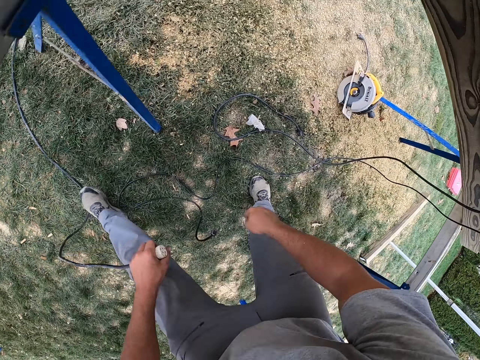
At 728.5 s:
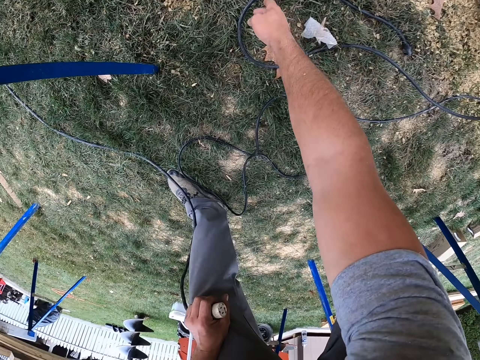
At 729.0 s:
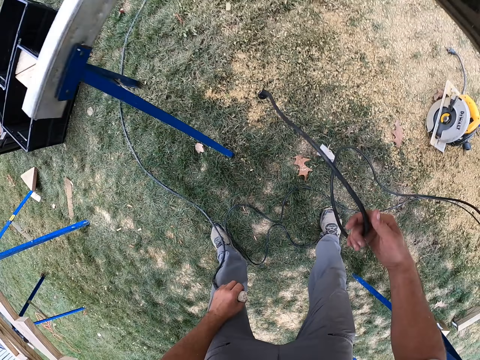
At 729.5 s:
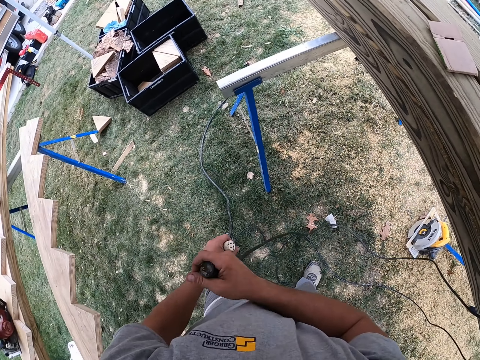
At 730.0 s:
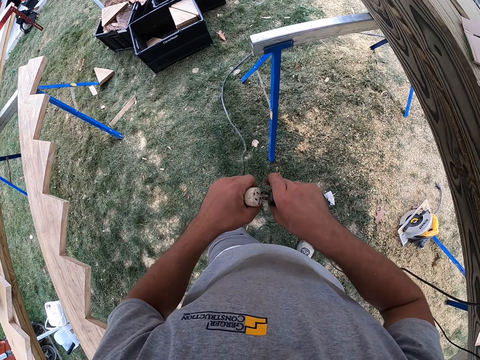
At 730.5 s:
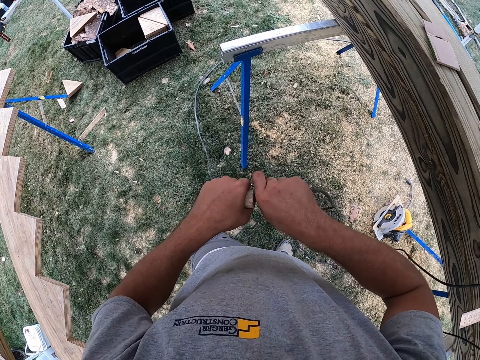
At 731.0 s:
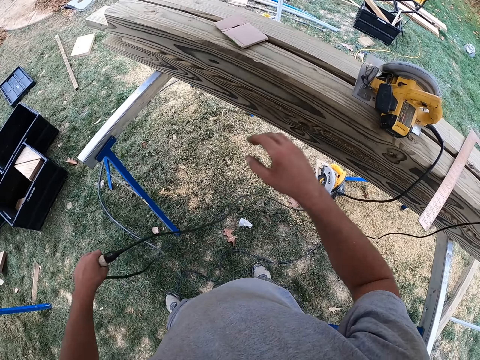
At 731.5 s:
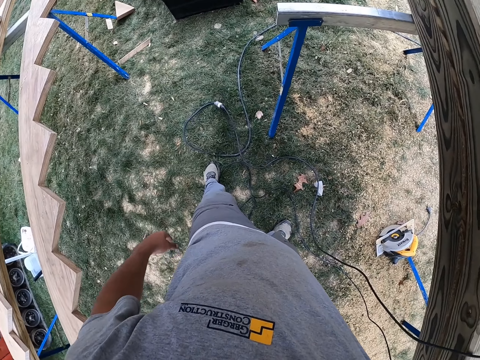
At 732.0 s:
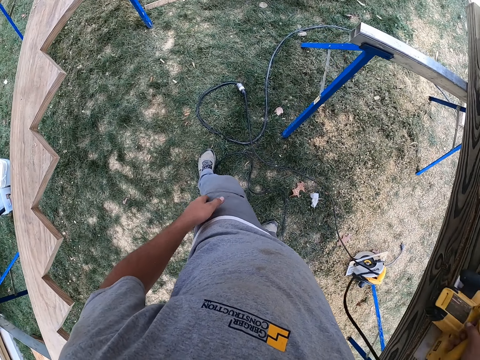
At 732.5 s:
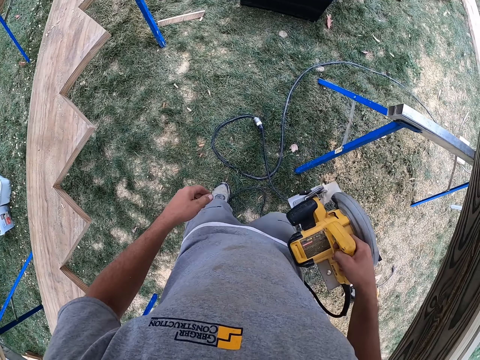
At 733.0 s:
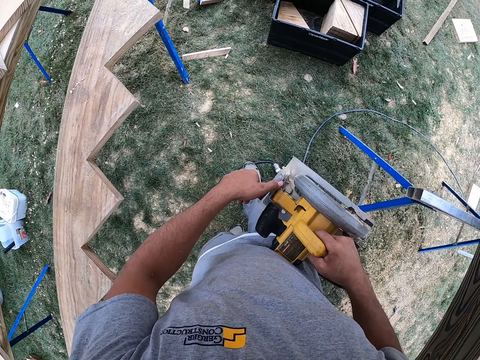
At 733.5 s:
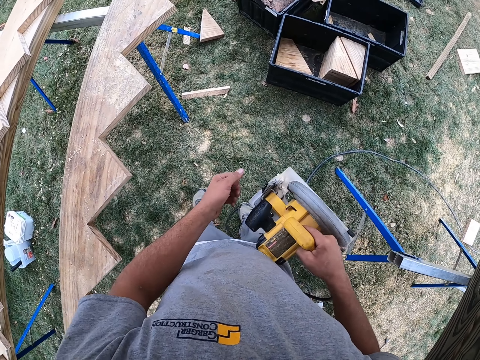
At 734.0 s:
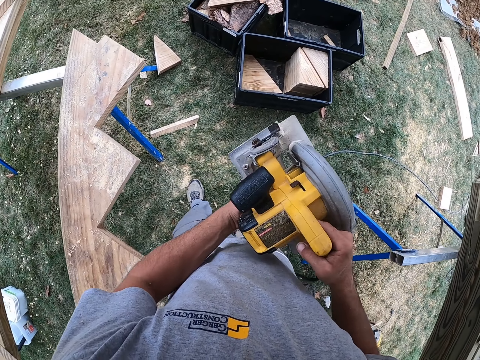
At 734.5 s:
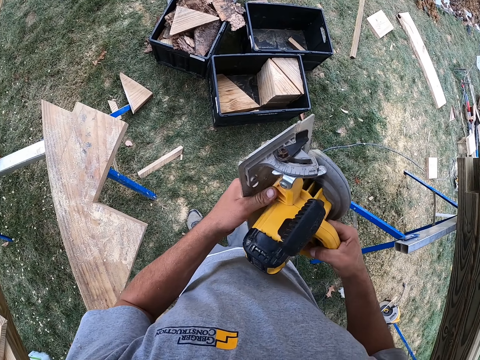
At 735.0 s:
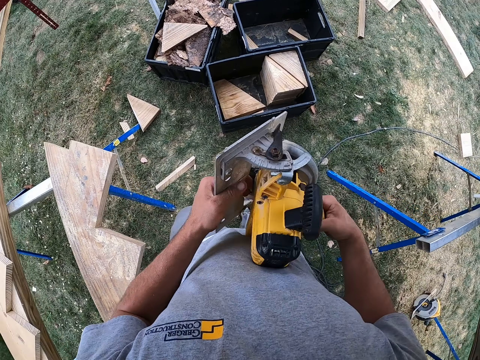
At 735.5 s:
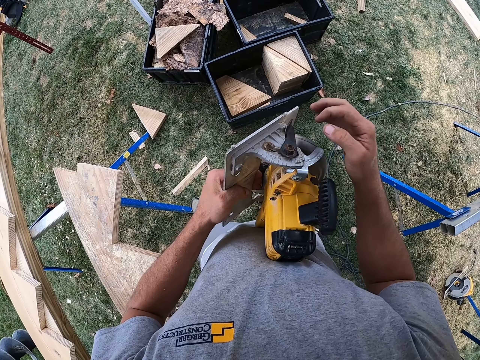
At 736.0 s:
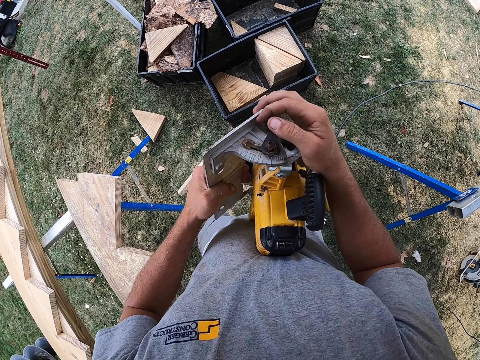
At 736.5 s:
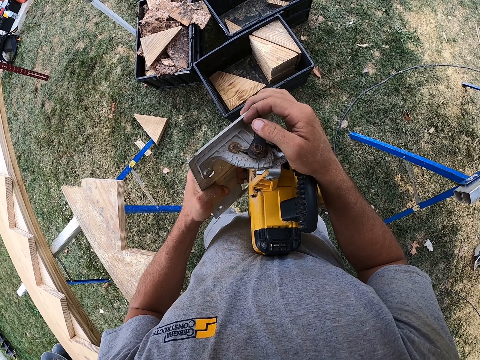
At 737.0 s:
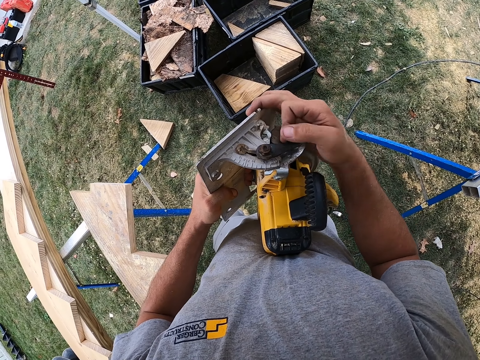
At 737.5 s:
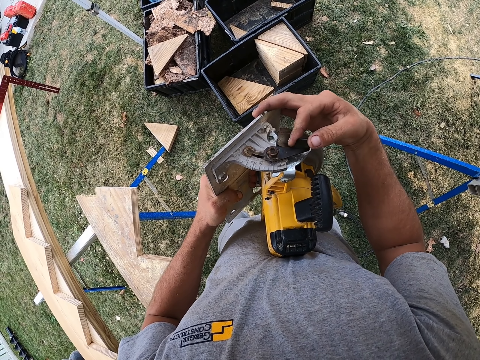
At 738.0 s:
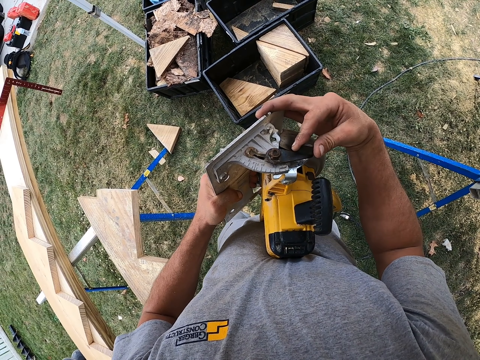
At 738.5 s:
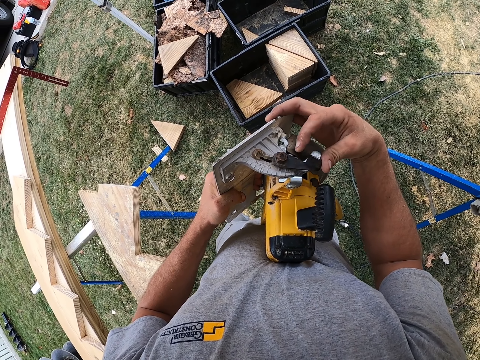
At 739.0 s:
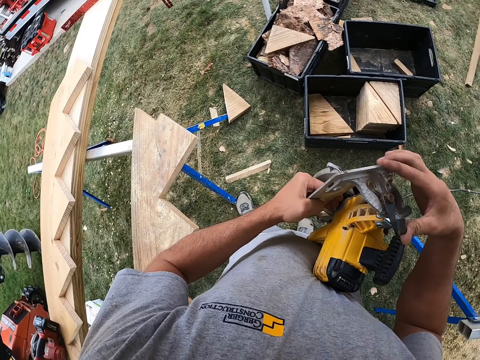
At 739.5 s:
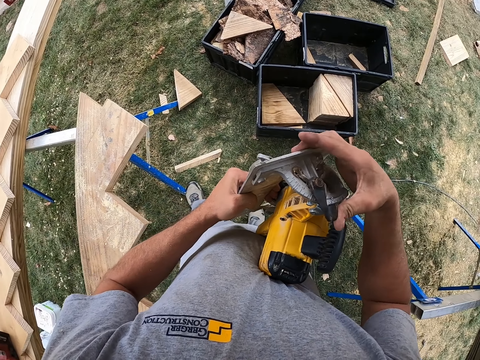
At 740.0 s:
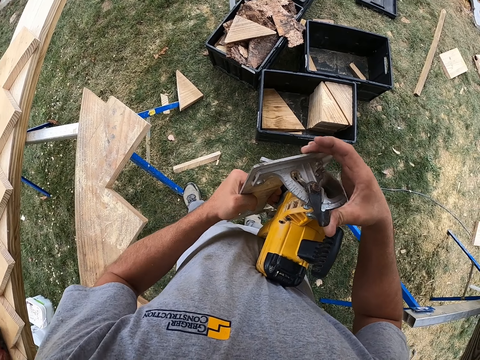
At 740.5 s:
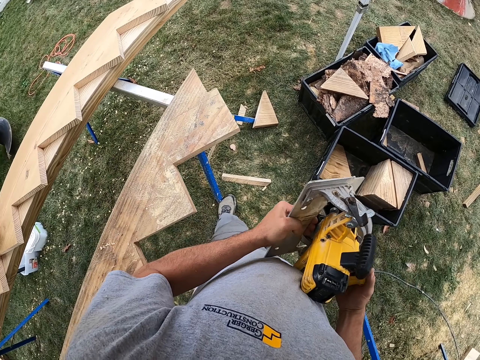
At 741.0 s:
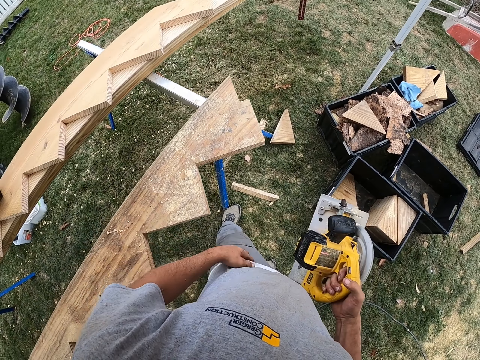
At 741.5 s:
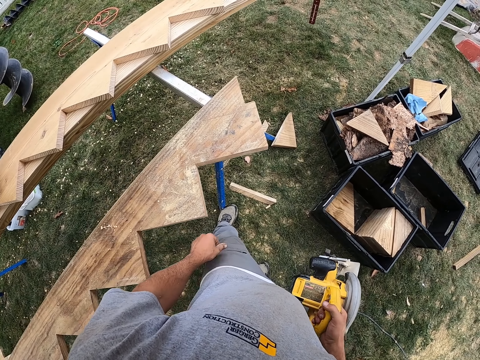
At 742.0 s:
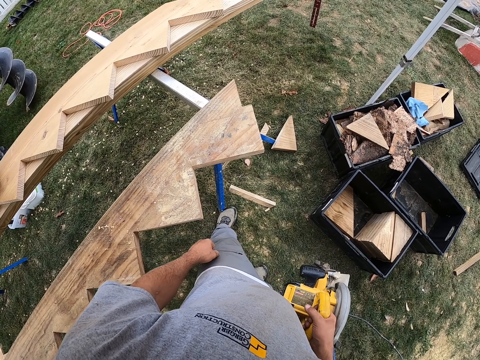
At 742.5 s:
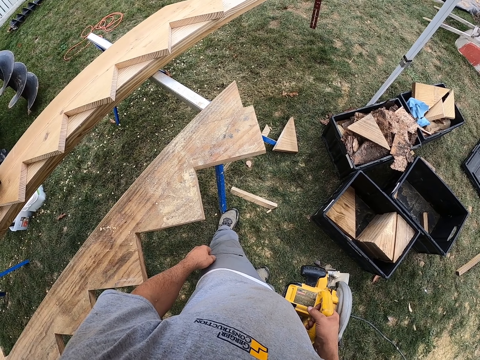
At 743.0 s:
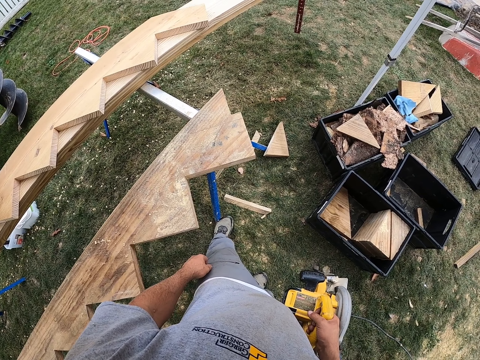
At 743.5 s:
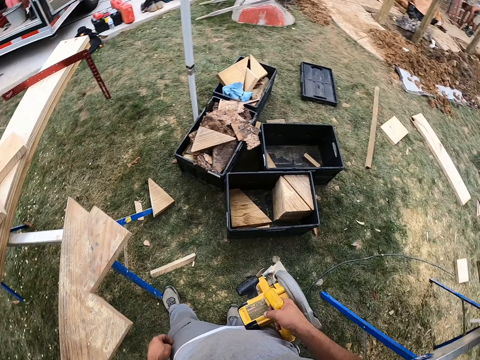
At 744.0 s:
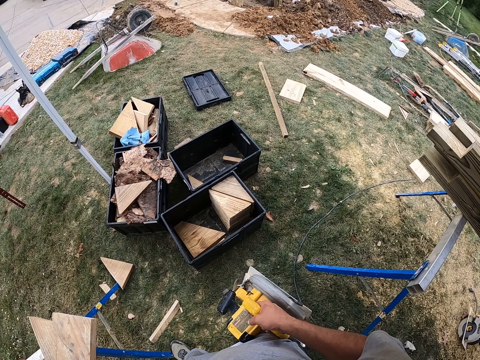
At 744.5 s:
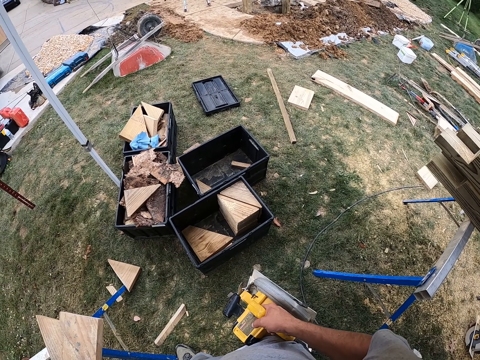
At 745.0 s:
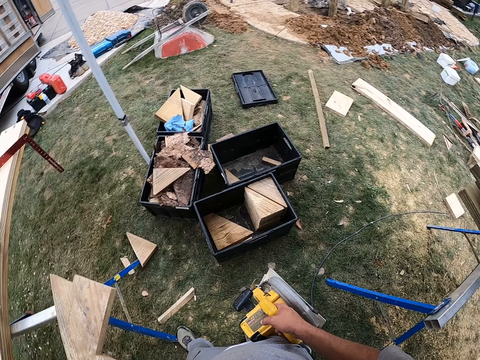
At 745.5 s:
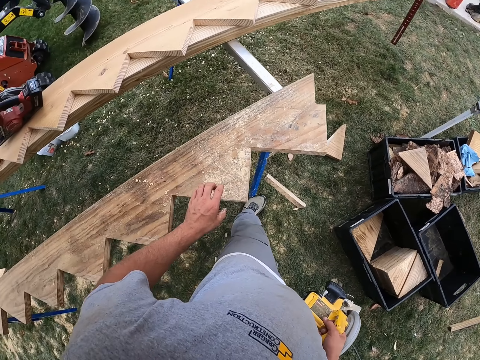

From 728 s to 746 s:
The camera wearer holds the cables with both hands. He picks up another cable with his right hand. He inserts the cable into the port in the left hand. He picks up the power saw with his left hand. He carries the power saw with both hands. He touches the knob on the power saw. He turns the knob on the power saw. He carries the power saw with his right hand. He looks around.

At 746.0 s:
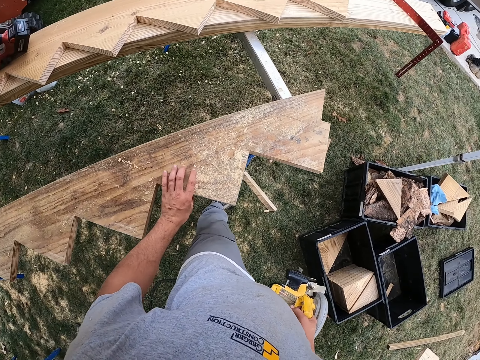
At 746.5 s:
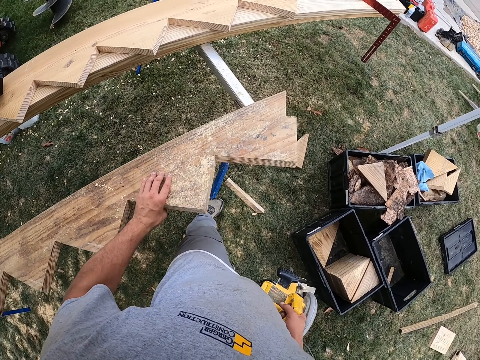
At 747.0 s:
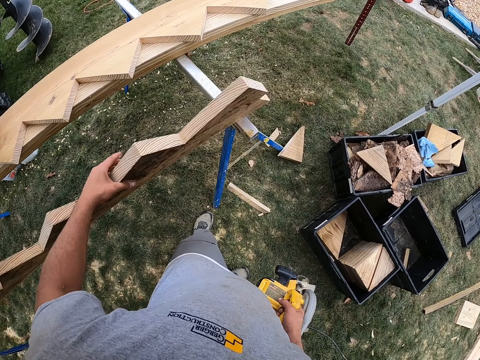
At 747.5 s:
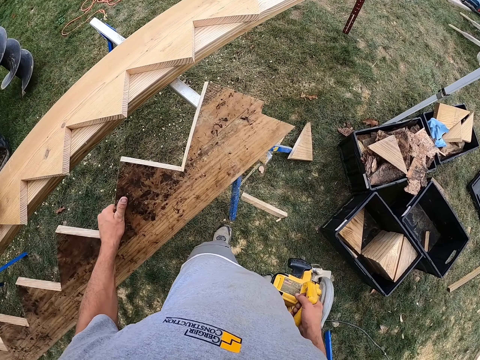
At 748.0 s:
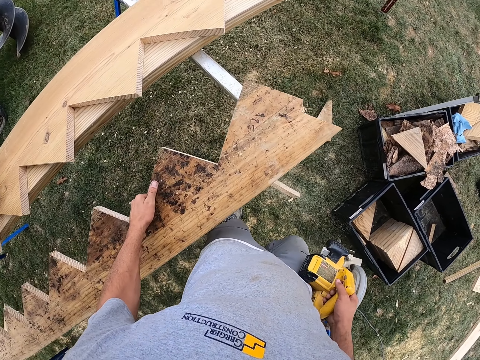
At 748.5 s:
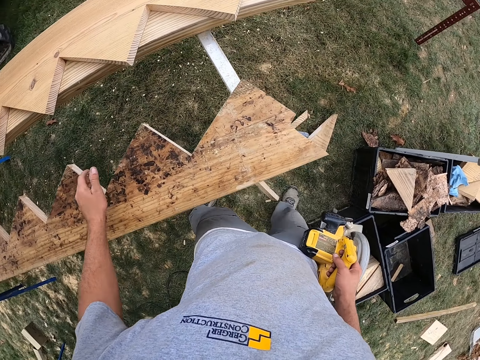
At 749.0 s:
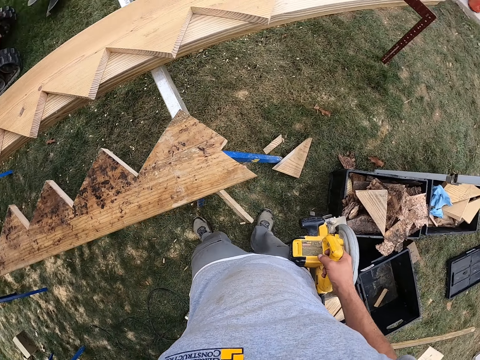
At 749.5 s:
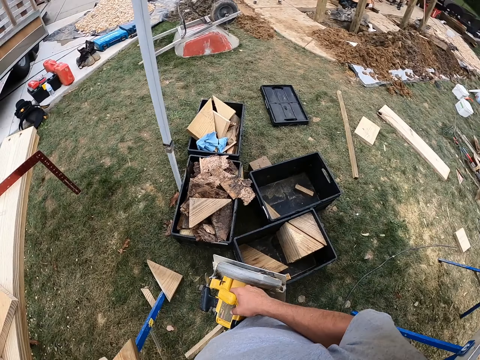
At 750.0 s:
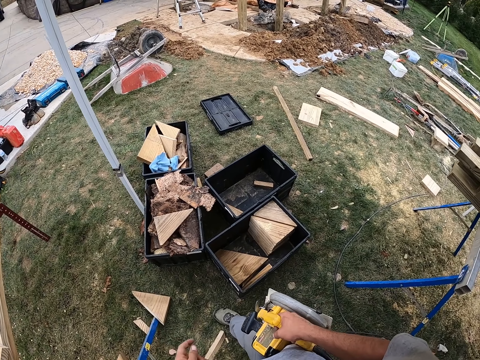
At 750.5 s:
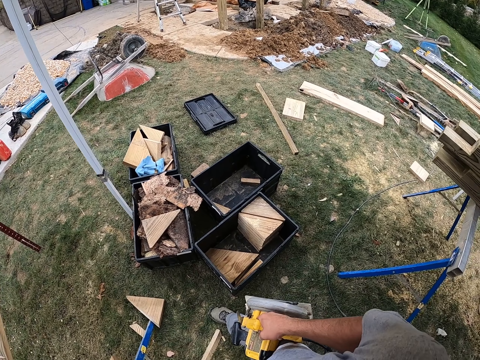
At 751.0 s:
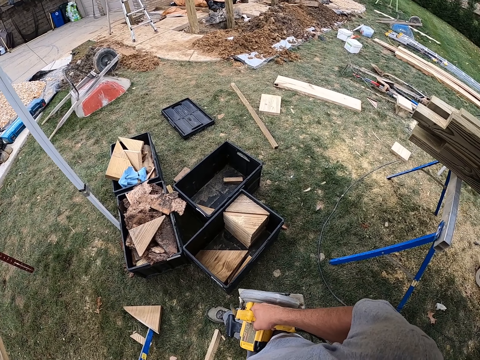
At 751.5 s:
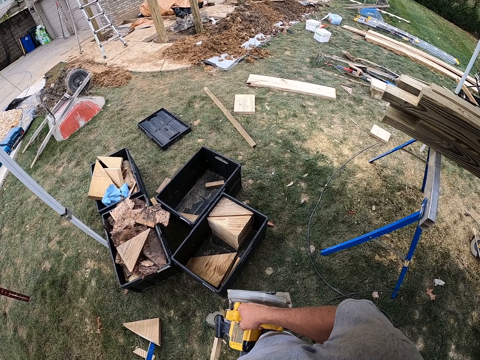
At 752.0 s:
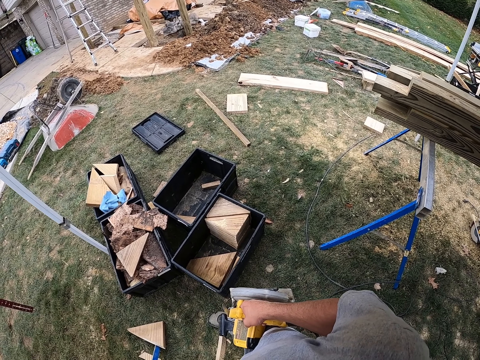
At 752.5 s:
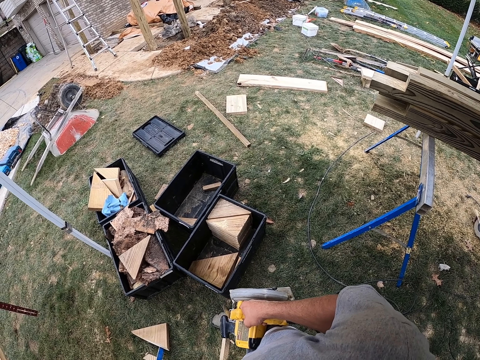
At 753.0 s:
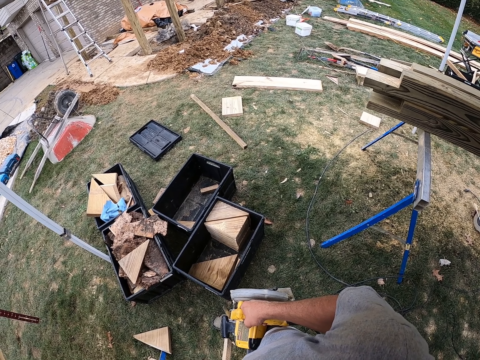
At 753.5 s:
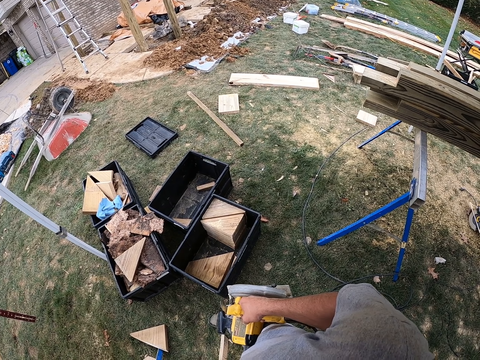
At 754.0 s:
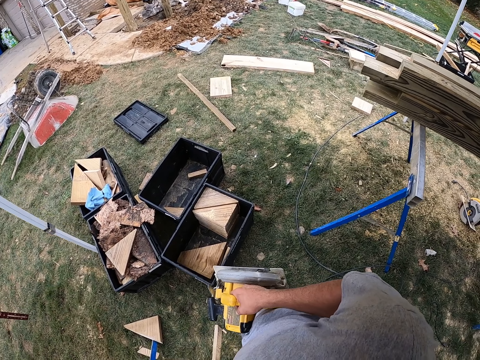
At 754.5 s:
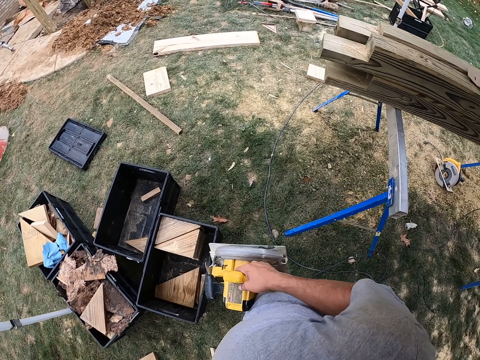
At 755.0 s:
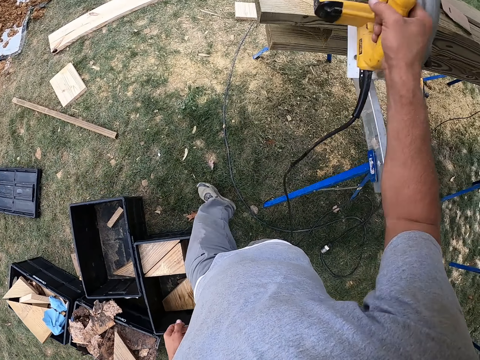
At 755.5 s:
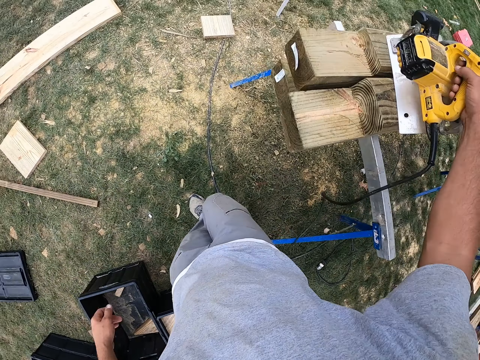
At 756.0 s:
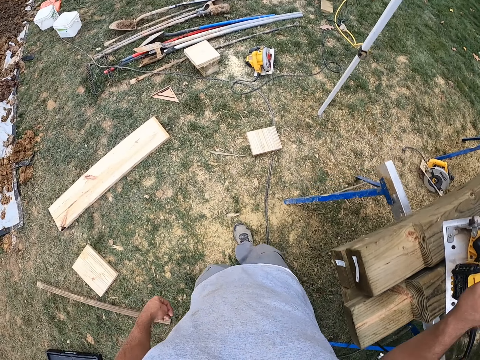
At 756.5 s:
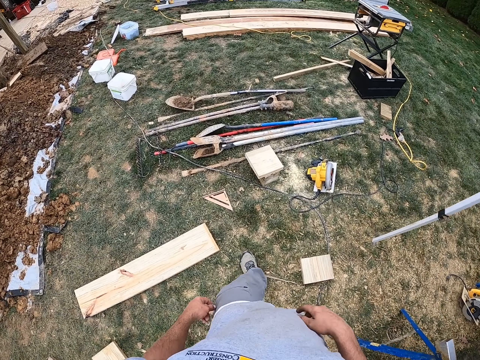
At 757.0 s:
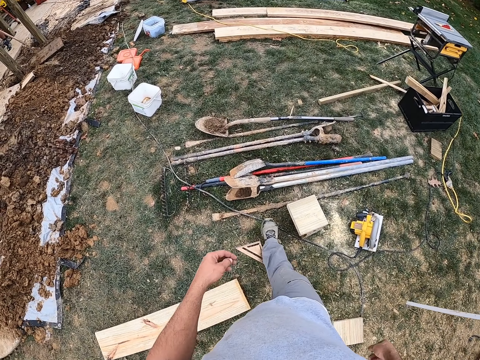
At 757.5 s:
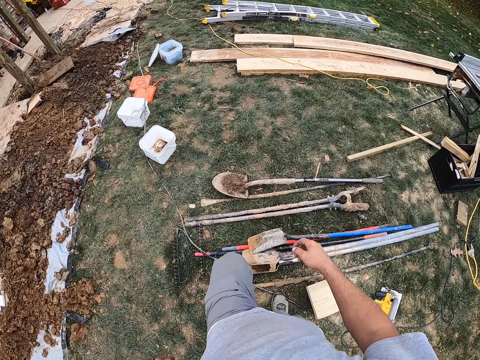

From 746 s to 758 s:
The camera wearer touches the wood with his left hand. He turns the wood with his left hand. He carries the power saw with his right hand. He looks around. He walks. He lifts up the power saw in his right hand. He places the power saw on the wood. He walks.
